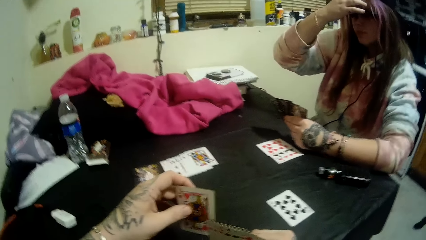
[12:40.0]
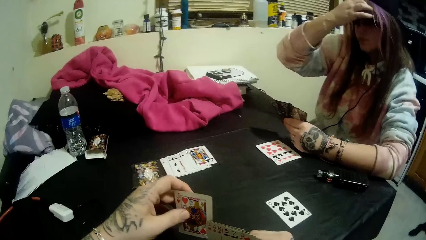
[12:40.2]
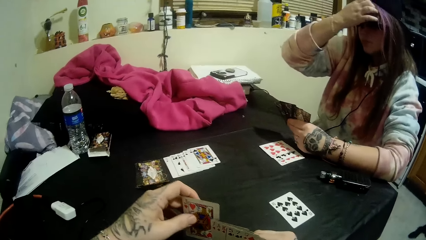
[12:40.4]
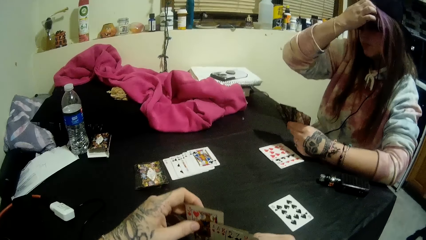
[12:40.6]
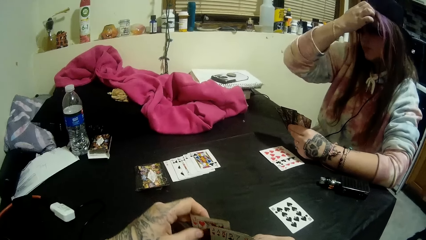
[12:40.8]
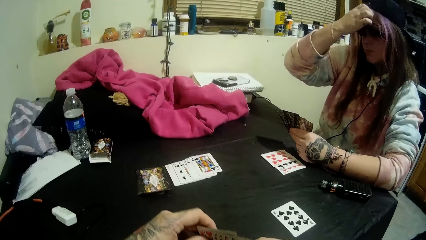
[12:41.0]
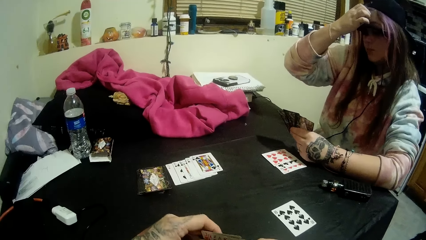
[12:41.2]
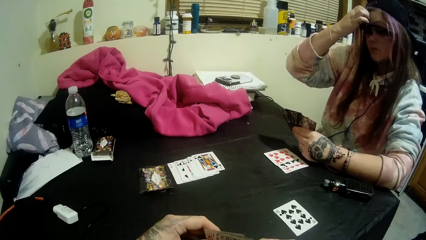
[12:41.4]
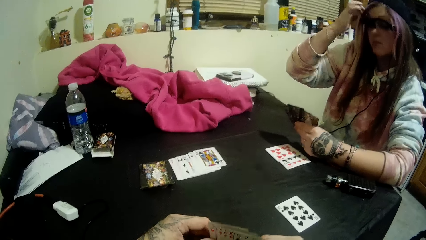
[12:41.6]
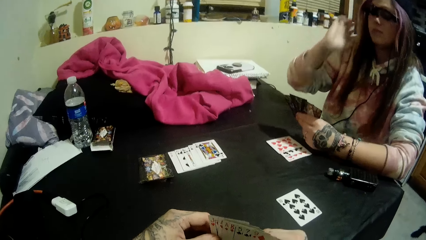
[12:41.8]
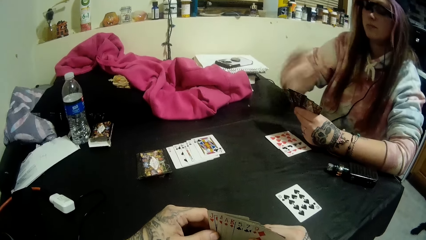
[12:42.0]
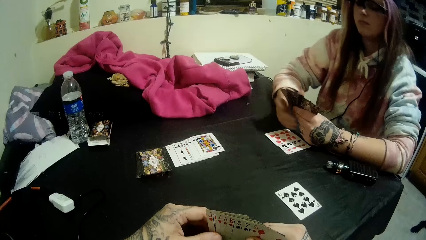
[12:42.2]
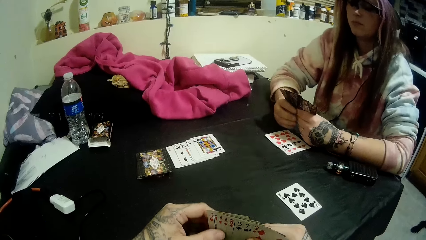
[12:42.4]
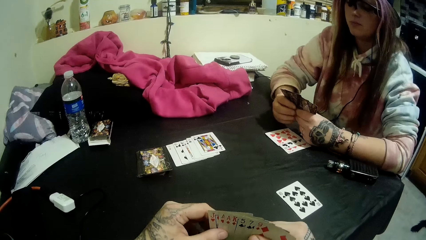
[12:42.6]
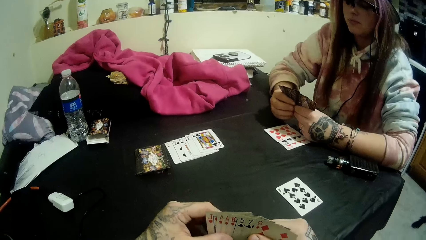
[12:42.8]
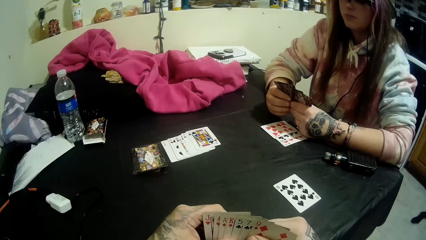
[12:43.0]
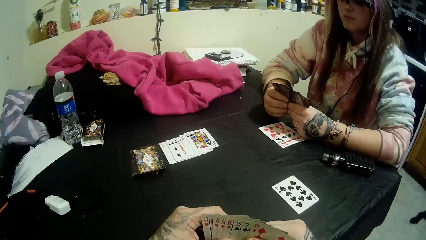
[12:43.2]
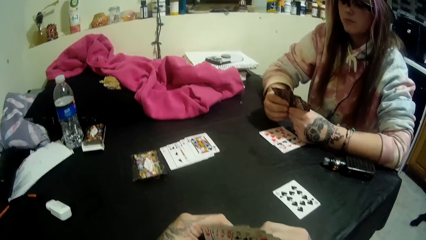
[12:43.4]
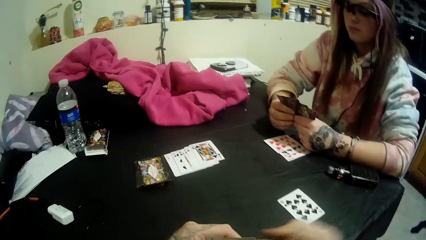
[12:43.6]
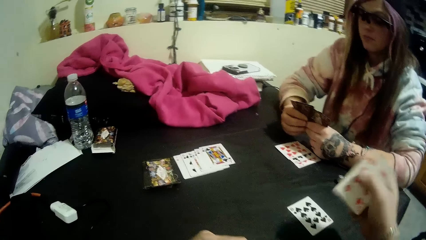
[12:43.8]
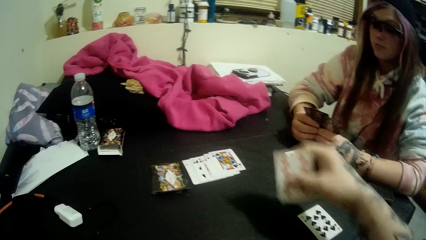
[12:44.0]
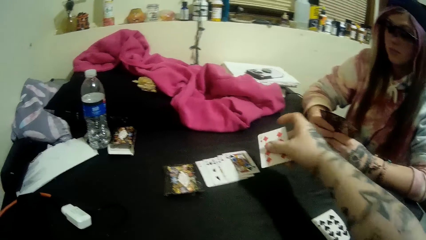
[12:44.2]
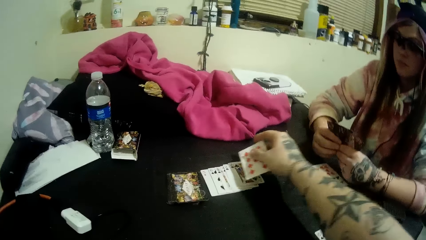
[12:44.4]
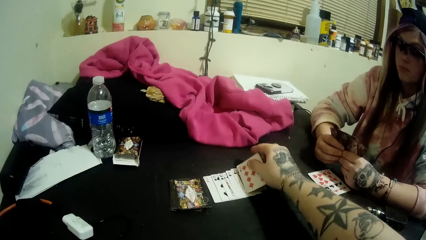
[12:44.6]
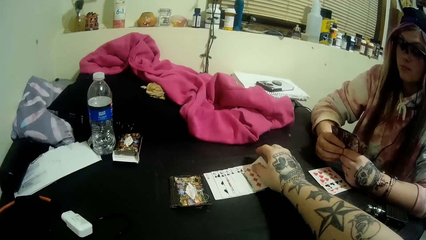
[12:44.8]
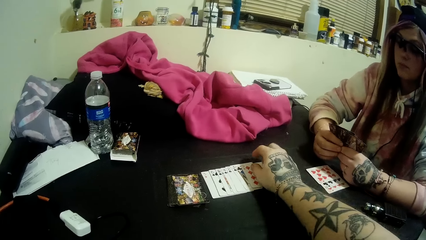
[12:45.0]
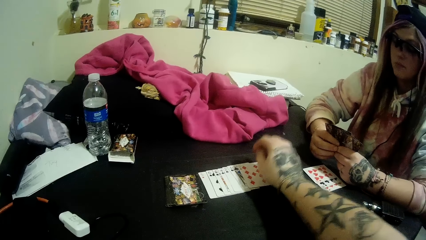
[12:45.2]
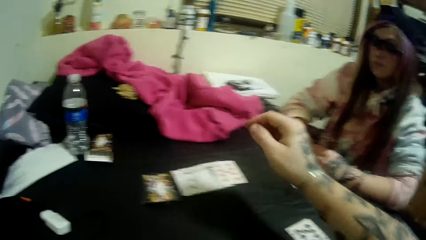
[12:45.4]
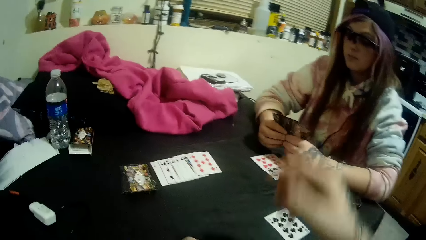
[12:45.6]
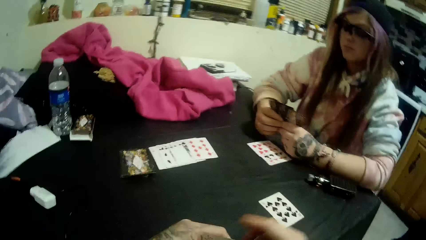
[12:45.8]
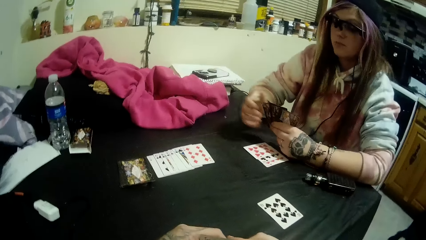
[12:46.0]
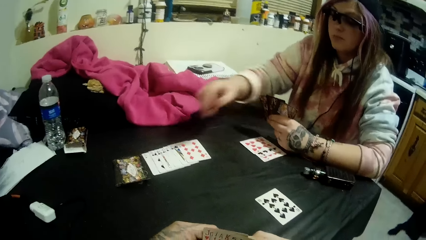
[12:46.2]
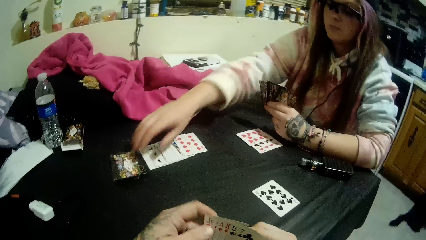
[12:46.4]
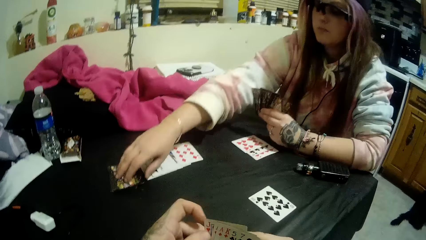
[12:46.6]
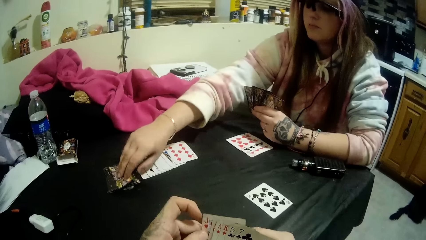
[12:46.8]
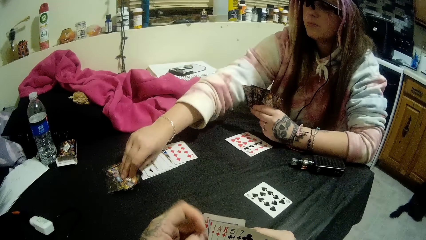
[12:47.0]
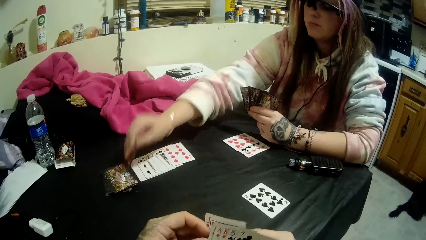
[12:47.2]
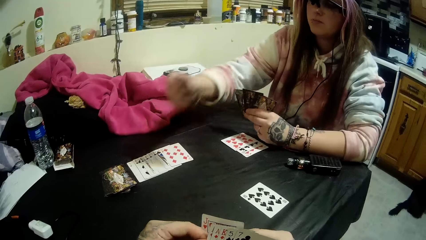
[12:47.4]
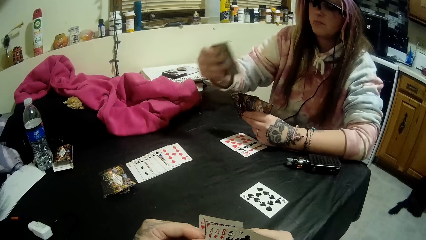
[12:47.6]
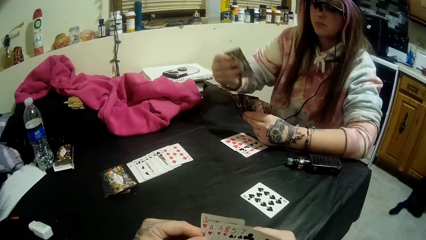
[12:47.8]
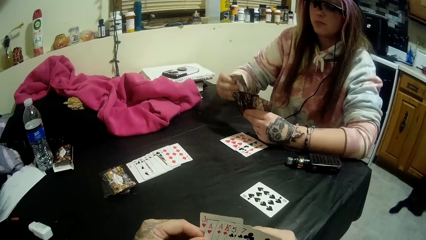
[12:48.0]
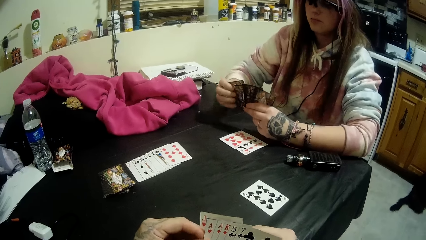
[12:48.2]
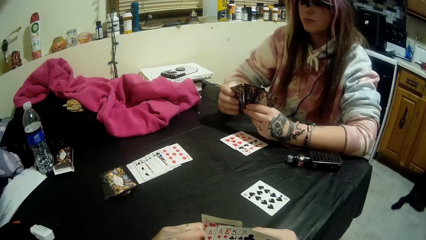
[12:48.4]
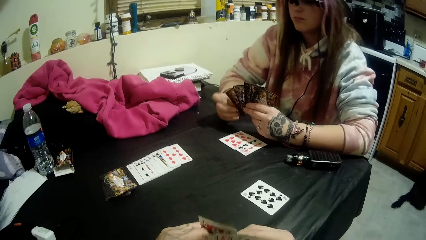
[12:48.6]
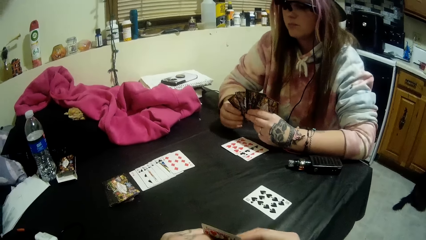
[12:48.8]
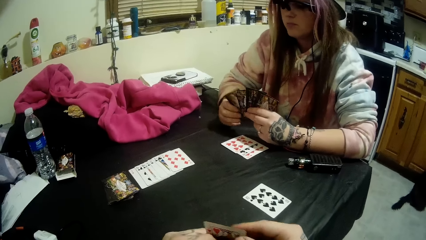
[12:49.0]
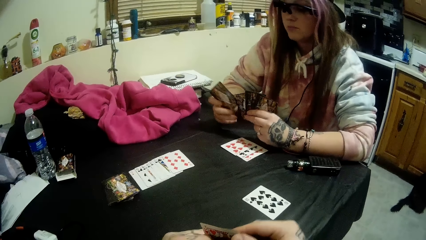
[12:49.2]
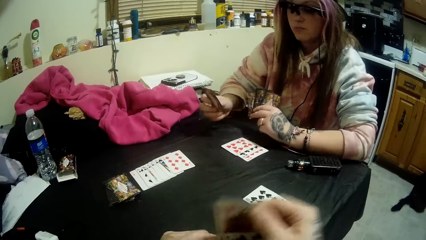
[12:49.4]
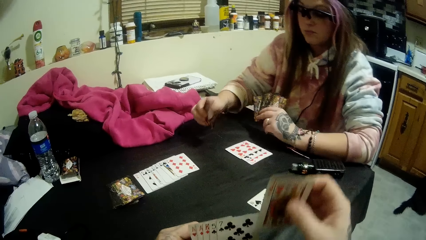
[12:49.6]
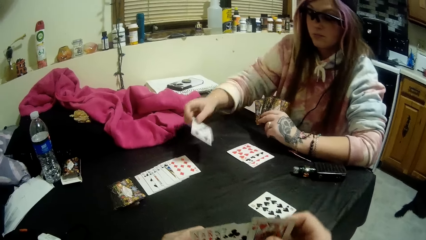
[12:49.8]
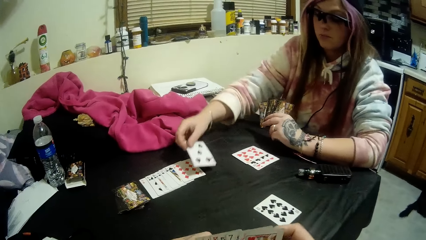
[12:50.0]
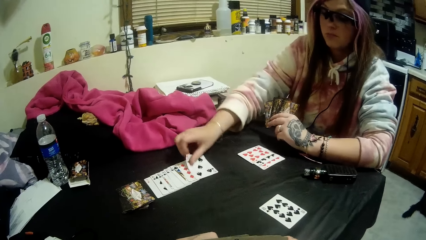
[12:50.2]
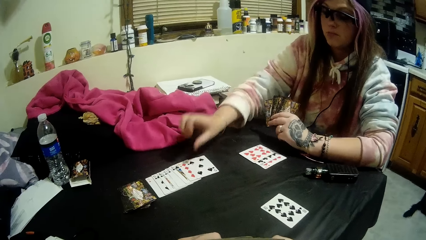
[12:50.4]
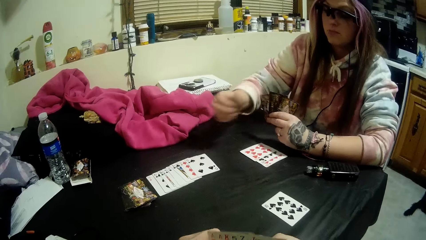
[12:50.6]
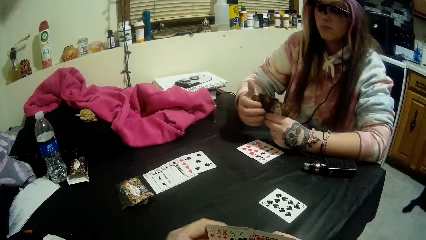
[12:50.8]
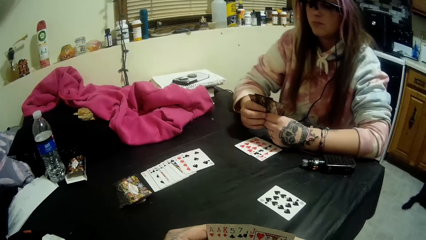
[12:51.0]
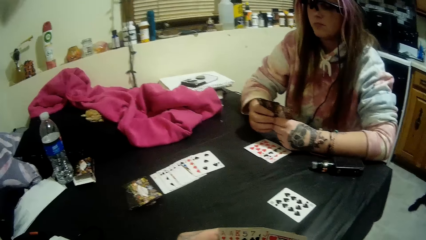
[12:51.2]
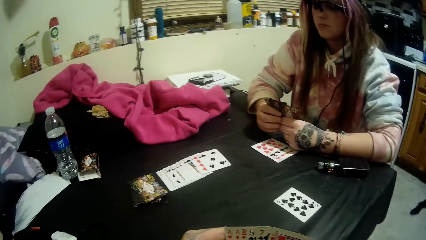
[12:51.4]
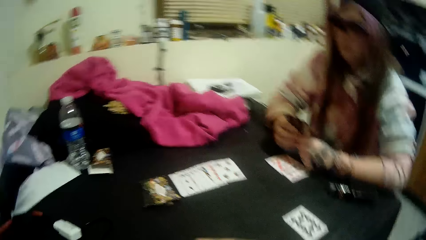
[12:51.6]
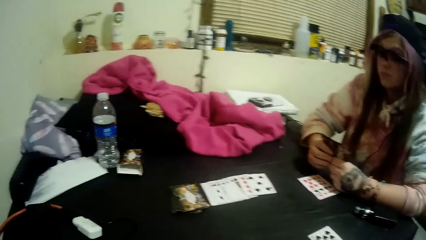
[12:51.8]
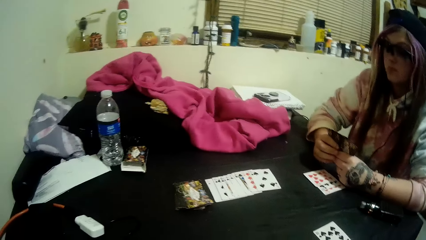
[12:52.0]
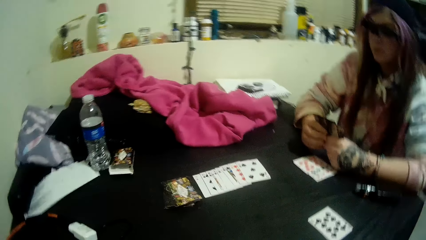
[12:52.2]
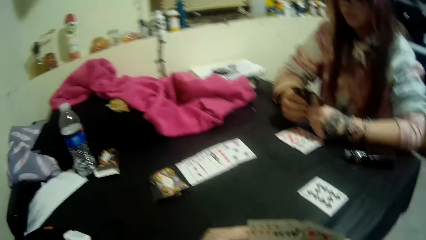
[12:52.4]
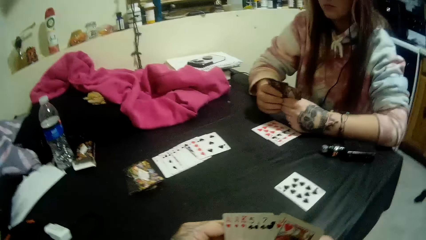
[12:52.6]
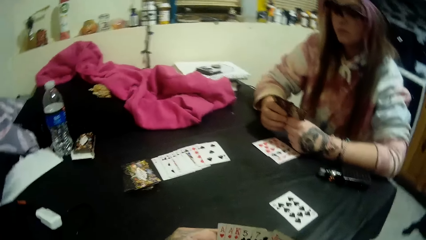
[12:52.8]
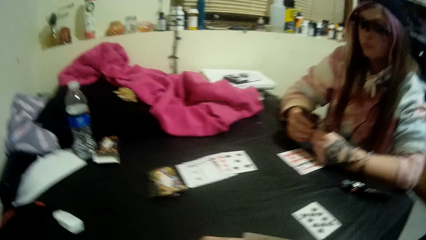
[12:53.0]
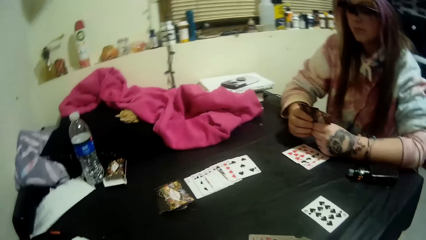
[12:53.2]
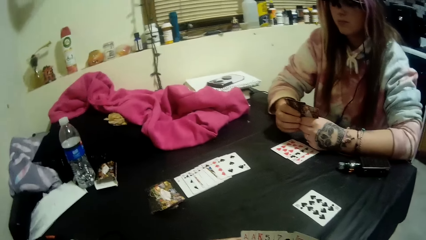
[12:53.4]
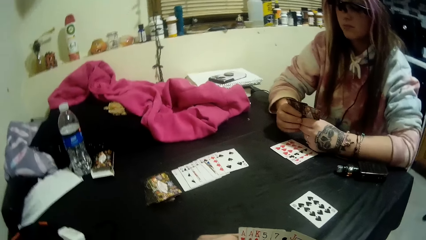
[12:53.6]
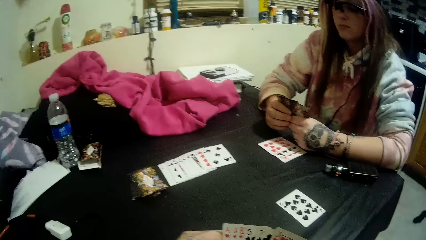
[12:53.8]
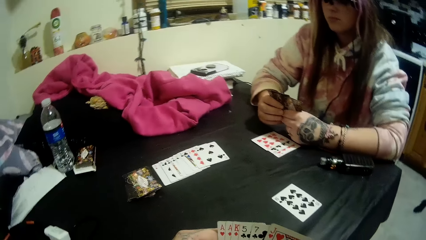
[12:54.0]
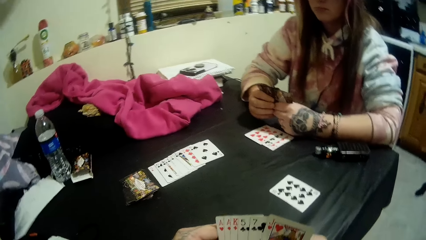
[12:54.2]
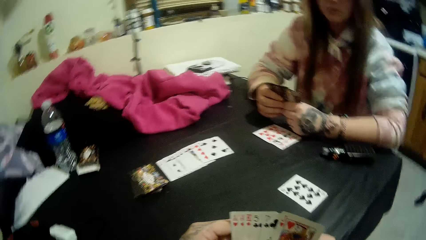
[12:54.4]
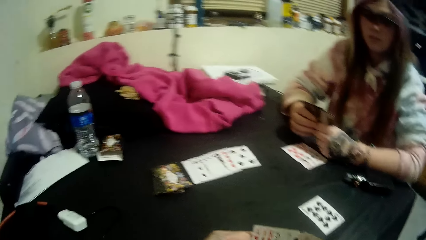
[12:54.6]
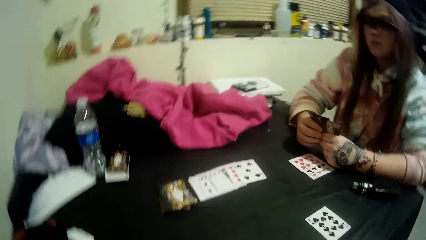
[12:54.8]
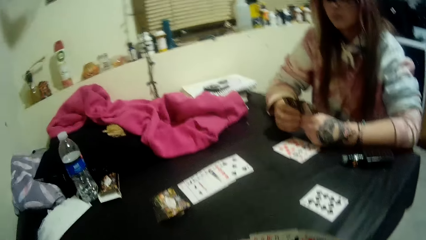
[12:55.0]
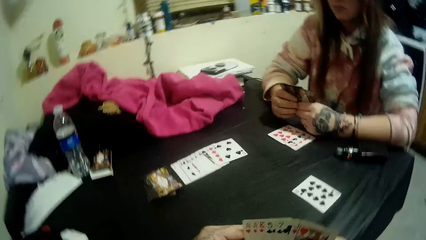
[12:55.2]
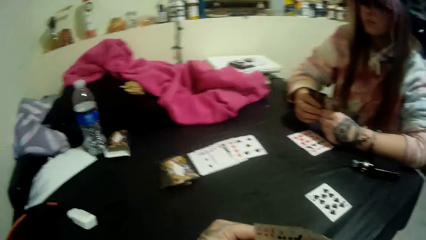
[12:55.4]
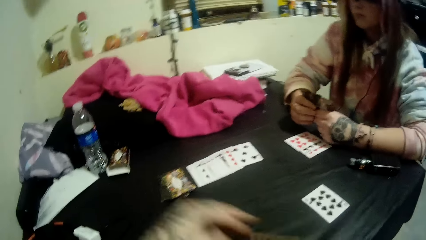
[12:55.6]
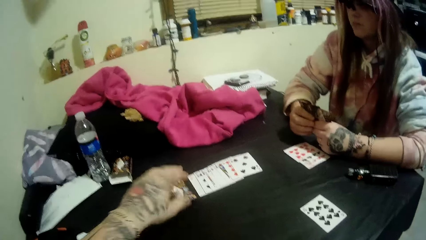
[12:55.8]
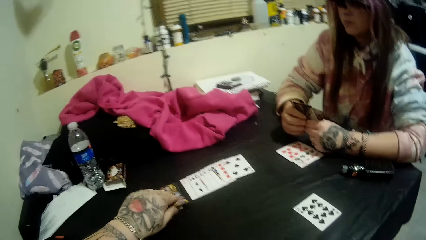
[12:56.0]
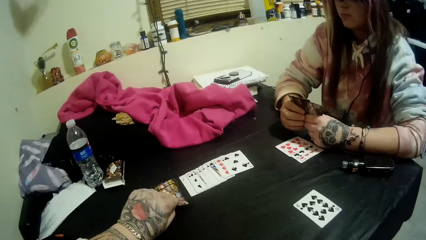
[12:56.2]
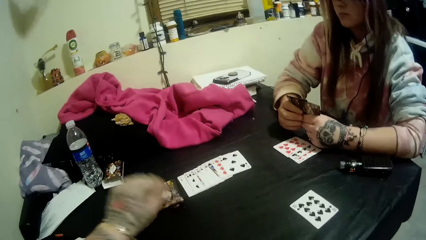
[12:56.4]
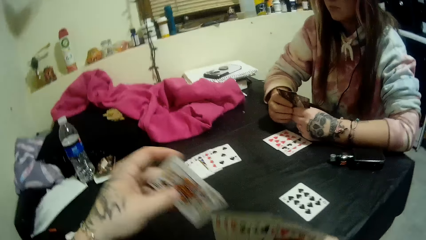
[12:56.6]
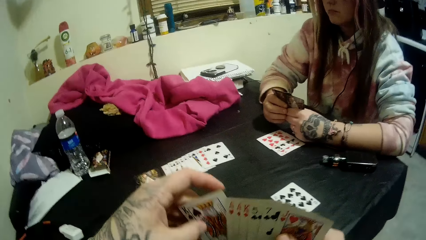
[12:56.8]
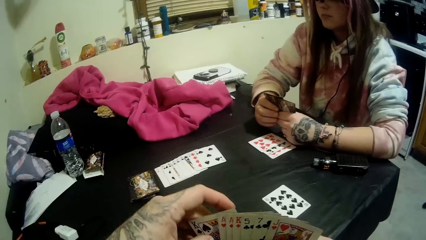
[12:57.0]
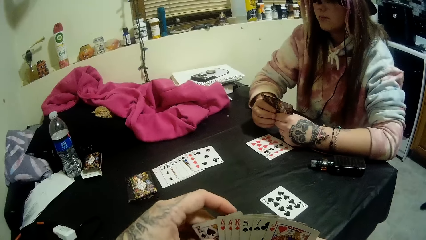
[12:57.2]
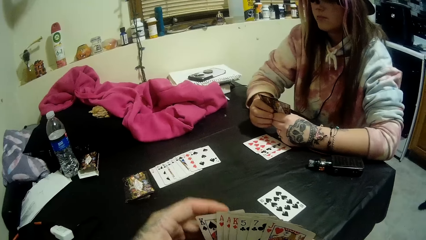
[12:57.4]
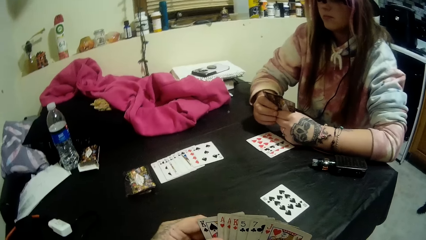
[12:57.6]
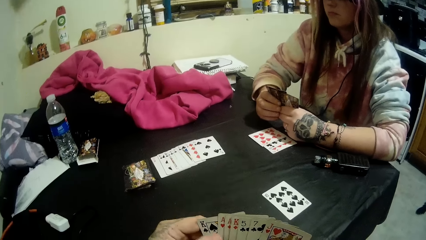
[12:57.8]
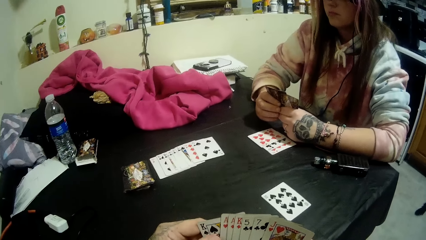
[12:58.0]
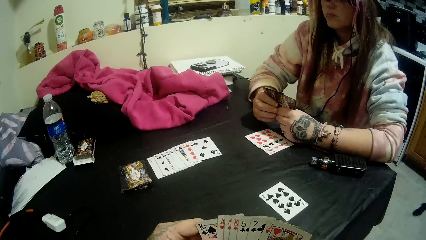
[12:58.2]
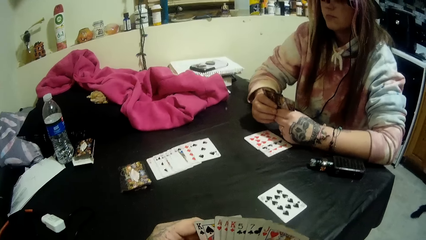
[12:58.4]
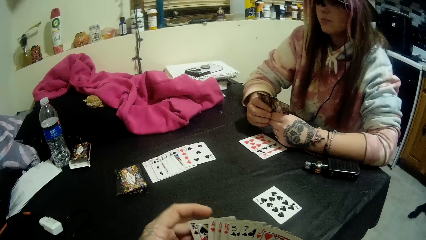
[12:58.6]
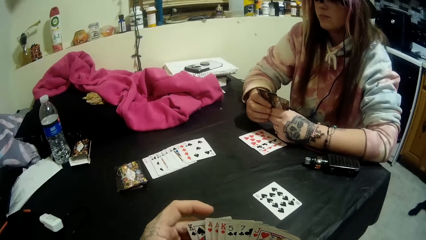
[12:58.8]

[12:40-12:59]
The lady places her right hand on her hair with the cards in her left hand. The camera wearer holds a playing card. He drops another card onto the table beside the stack of cards with his right hand. He holds the cards in his left hand with both hands. The lady picks another card from the stack on the table with her right hand. She drops the card onto the table beside the stack with her right hand. She holds the cards in her left hand with both hands. The camera wearer moves his head. He picks another card from the stack of cards with his left hand. He holds the cards in his right hand with both hands.
